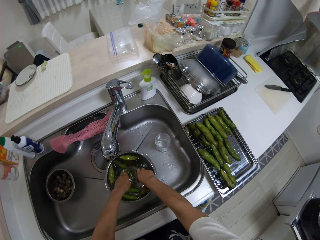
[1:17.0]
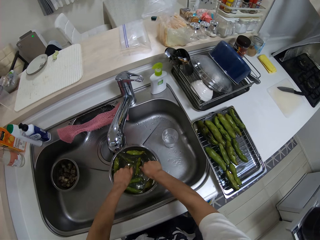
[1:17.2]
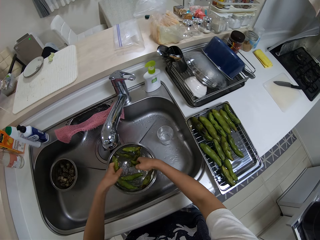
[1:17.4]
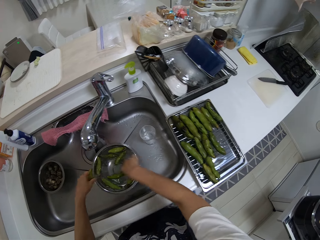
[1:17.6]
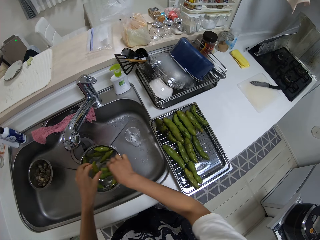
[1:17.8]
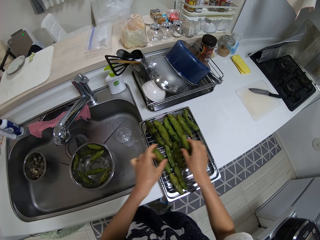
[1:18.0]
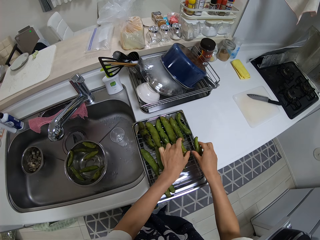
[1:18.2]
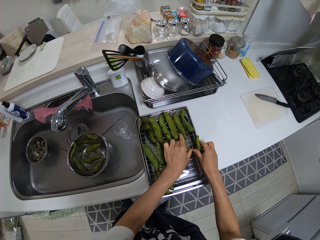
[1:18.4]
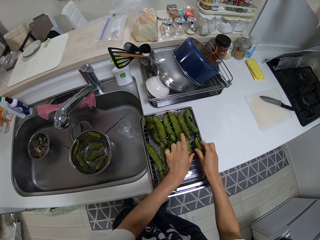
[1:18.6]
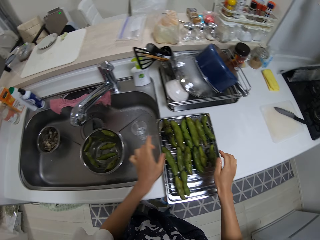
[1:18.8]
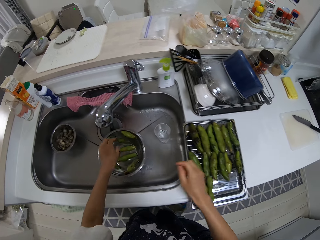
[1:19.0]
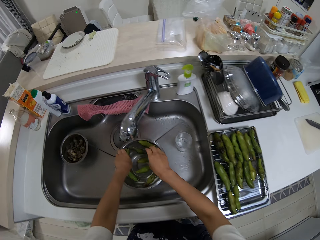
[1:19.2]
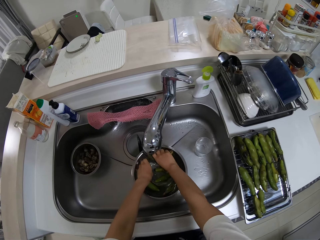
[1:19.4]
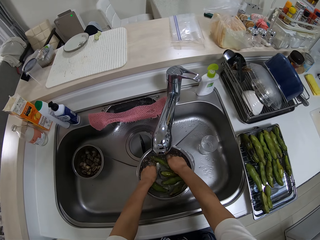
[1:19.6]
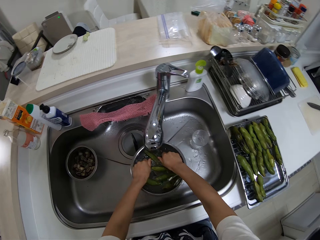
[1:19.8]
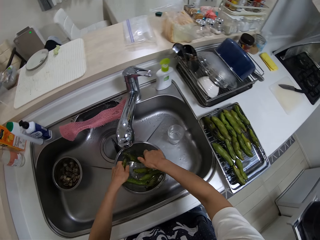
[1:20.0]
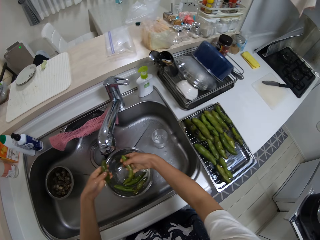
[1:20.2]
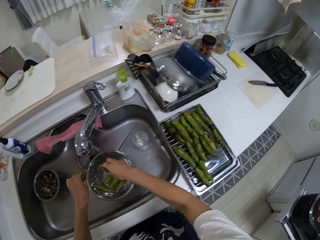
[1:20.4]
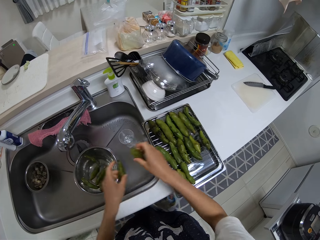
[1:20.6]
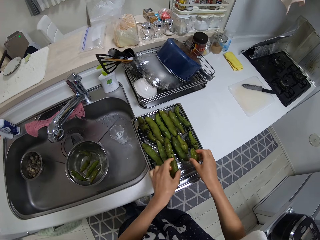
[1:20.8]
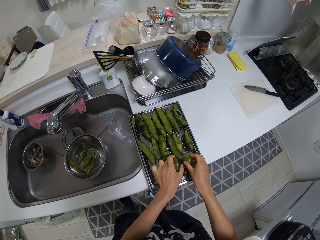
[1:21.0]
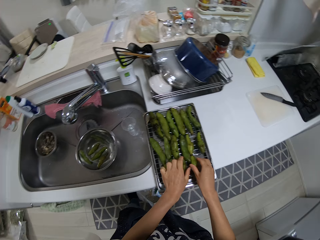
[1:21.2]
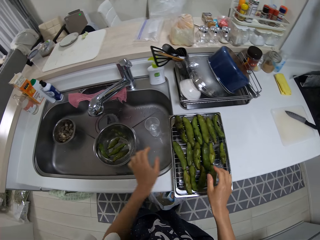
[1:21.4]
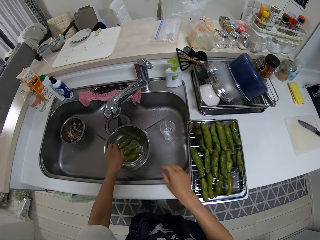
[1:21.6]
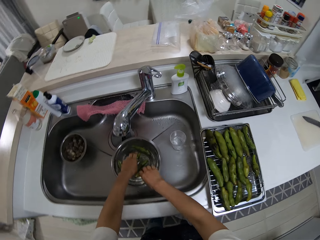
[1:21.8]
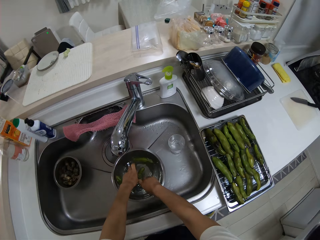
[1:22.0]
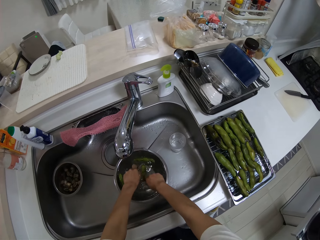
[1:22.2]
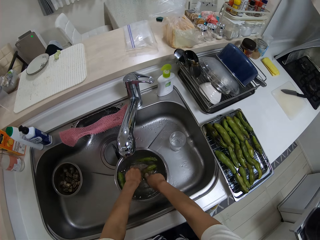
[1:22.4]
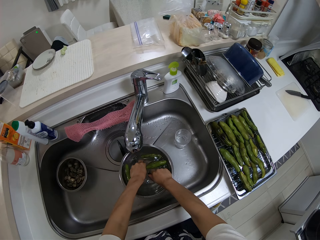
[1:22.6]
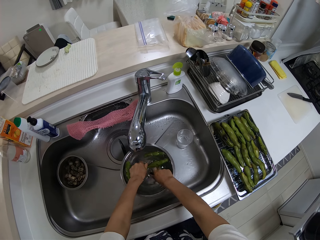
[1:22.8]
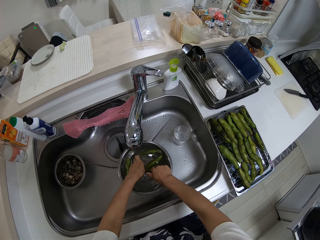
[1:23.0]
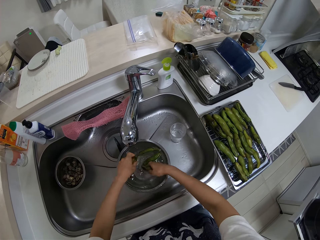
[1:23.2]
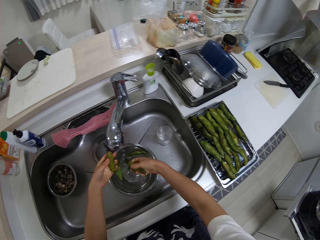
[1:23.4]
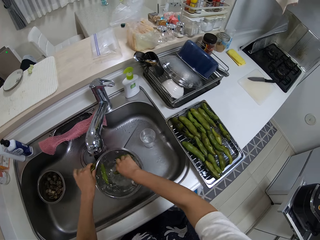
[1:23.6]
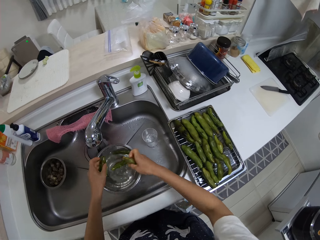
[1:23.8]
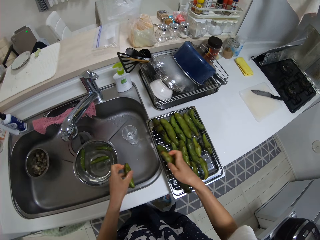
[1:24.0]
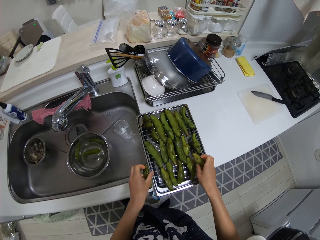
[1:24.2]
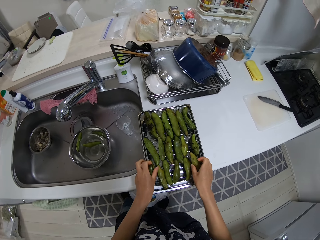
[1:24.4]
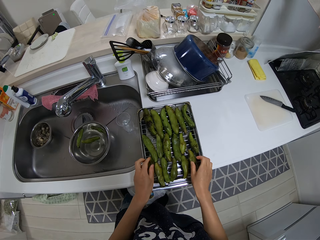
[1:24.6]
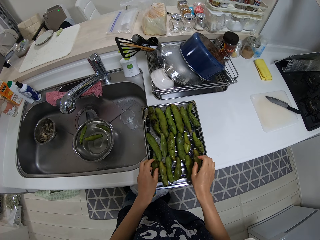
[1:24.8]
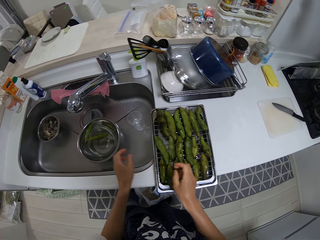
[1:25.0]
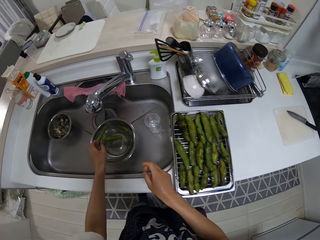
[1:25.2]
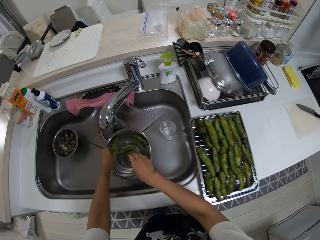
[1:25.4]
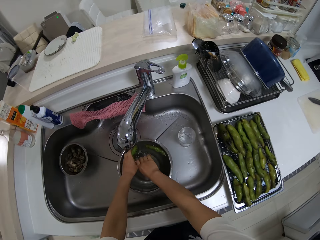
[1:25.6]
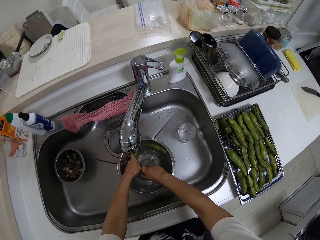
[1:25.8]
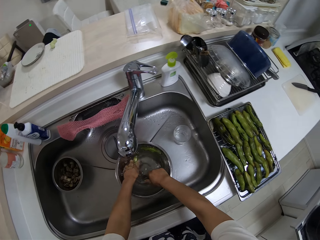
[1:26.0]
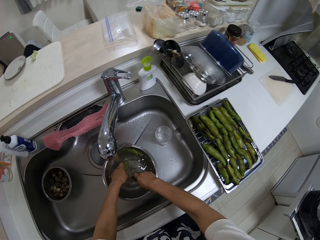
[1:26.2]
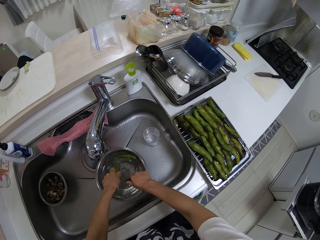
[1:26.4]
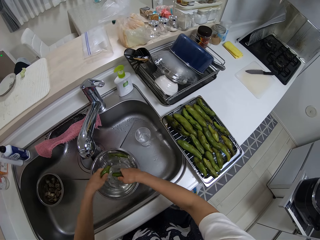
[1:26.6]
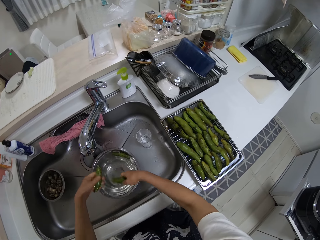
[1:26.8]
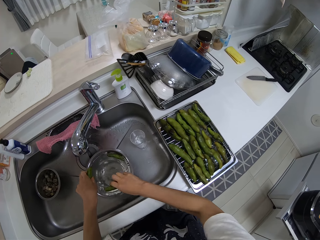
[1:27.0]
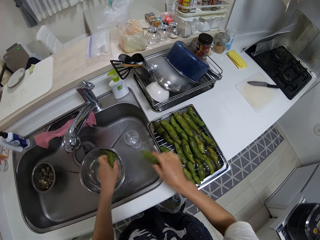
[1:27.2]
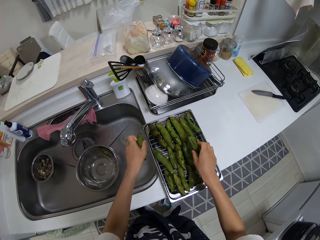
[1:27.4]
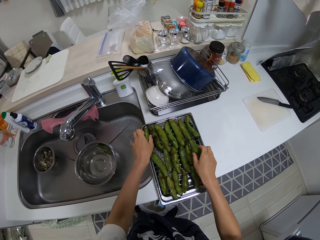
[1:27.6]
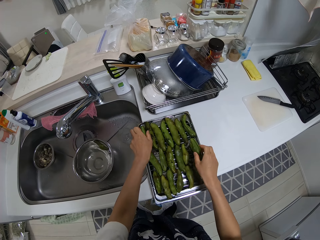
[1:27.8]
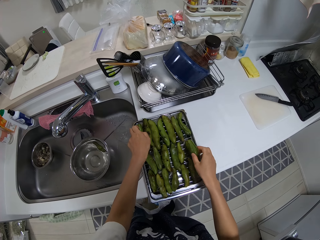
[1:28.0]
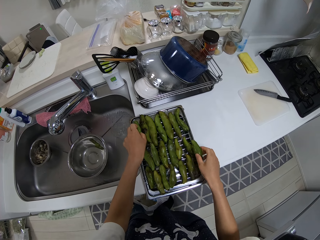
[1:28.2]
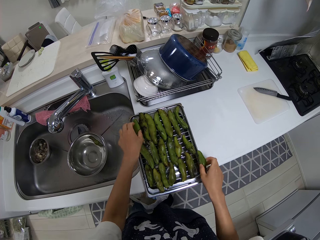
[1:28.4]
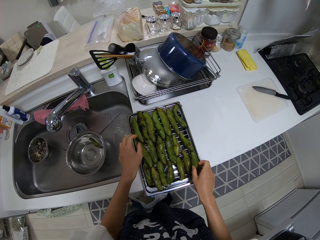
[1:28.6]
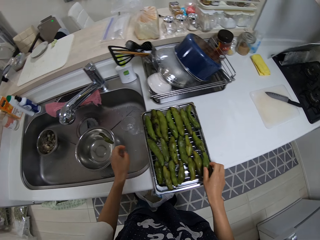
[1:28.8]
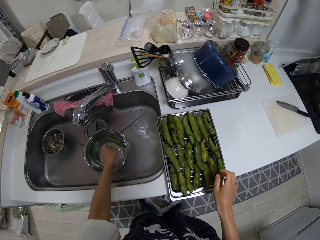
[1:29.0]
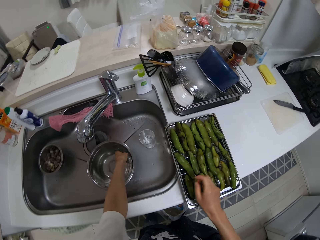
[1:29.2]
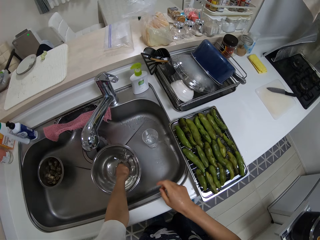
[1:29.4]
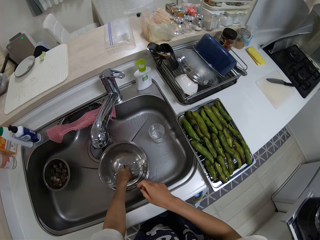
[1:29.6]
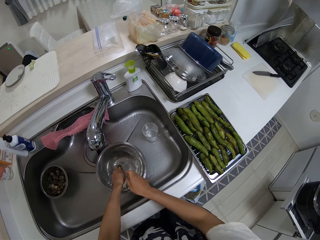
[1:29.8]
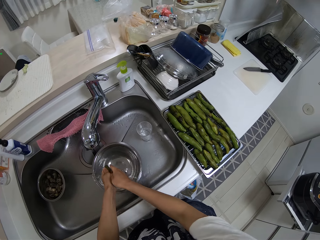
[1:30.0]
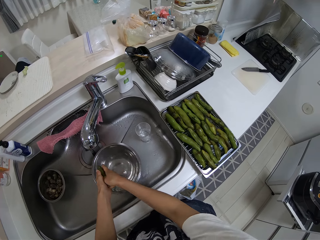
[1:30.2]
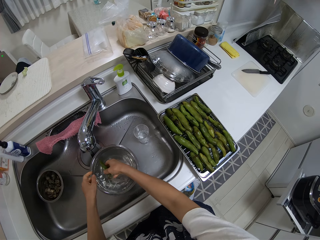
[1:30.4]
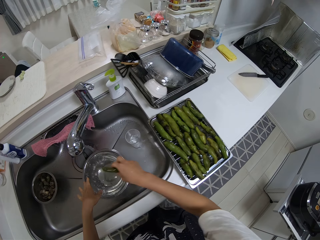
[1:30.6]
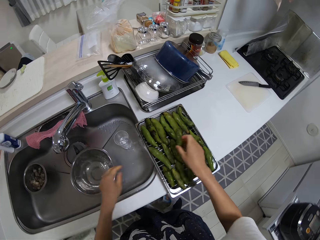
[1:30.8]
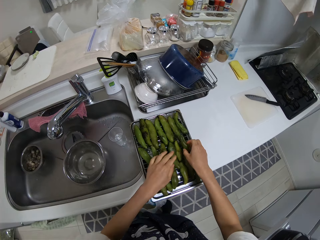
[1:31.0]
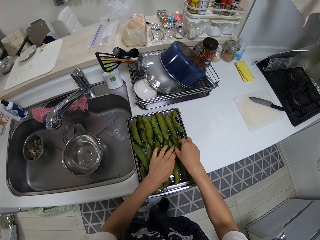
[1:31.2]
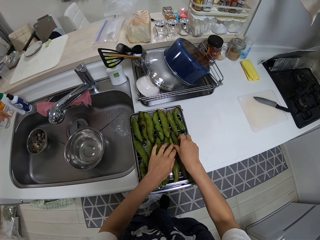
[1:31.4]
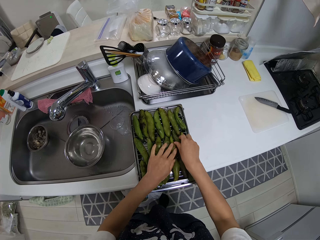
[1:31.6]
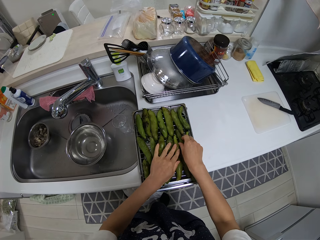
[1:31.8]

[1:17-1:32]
The camera wearer washes the cucumber. They put the cucumber in the drill. They wash the cucumber. They put the cucumber in the drill. They wash the cucumber. They put the cucumber in the drill. They wash the cucumber. They put the cucumber in the drill.

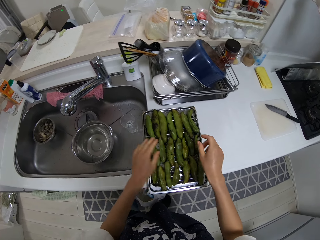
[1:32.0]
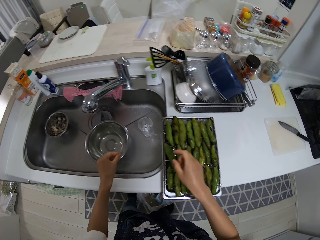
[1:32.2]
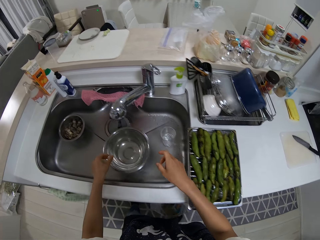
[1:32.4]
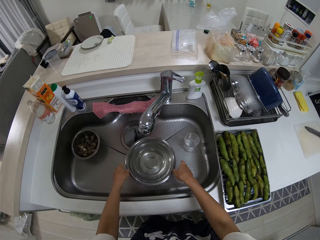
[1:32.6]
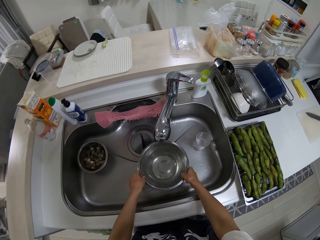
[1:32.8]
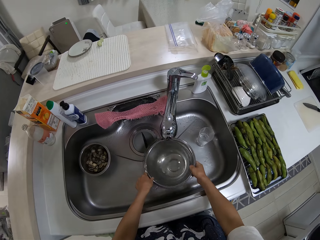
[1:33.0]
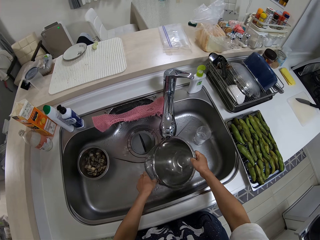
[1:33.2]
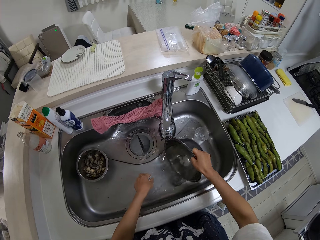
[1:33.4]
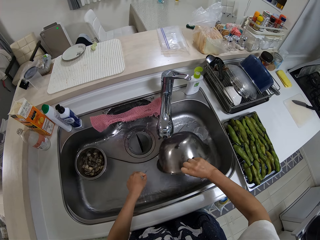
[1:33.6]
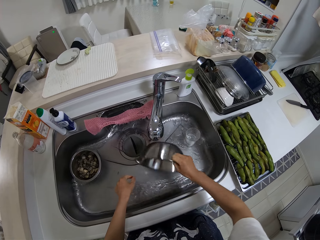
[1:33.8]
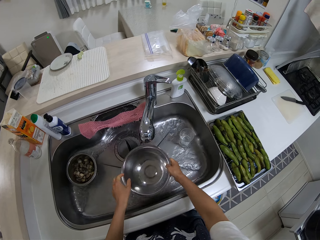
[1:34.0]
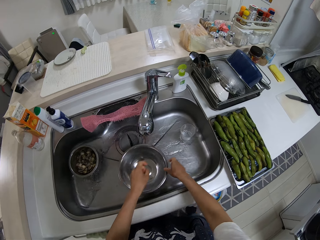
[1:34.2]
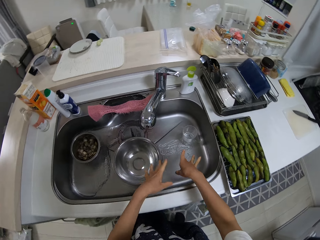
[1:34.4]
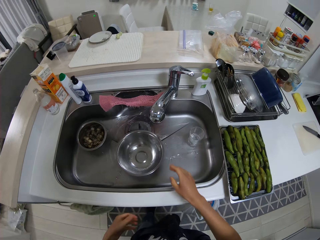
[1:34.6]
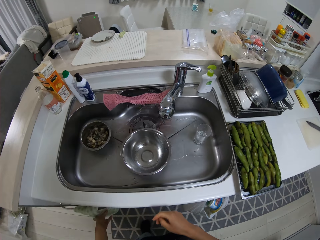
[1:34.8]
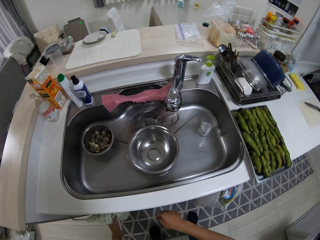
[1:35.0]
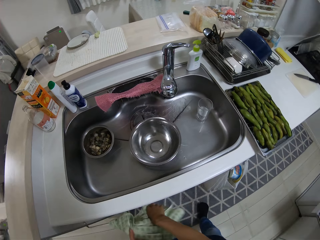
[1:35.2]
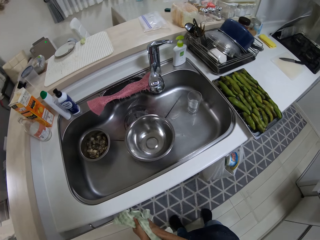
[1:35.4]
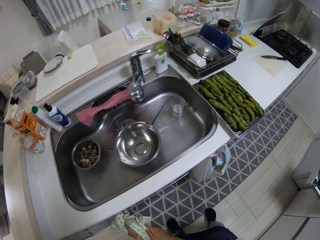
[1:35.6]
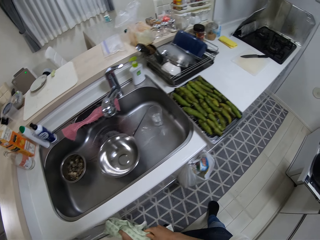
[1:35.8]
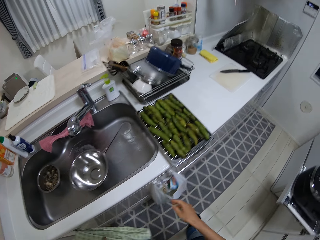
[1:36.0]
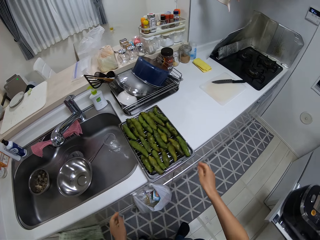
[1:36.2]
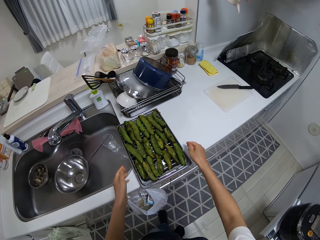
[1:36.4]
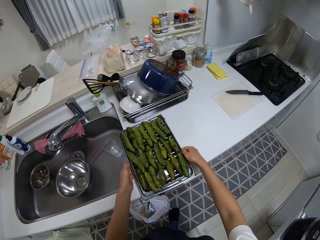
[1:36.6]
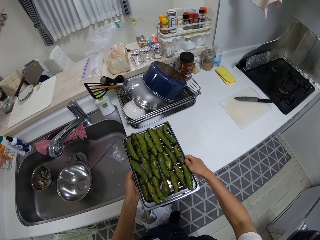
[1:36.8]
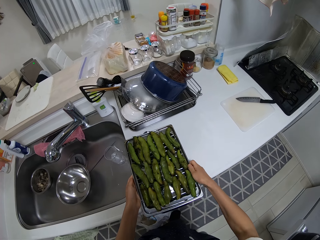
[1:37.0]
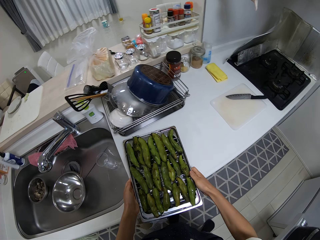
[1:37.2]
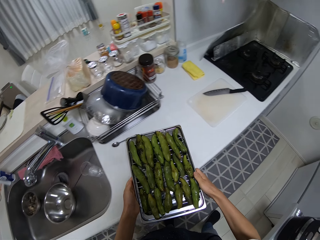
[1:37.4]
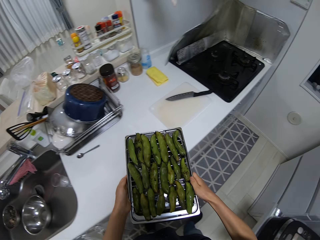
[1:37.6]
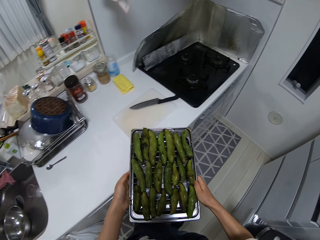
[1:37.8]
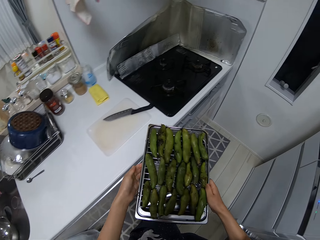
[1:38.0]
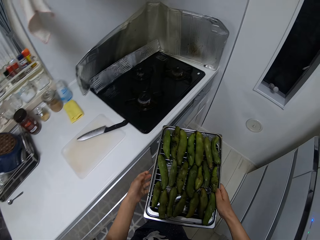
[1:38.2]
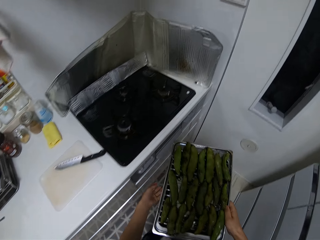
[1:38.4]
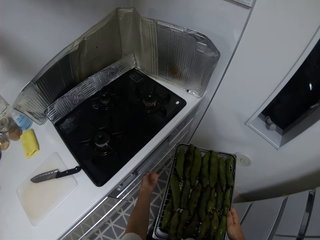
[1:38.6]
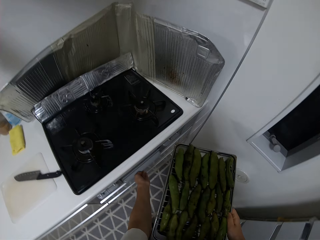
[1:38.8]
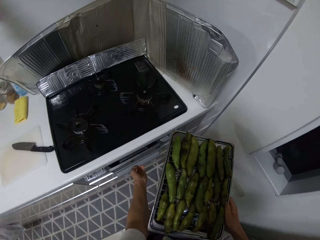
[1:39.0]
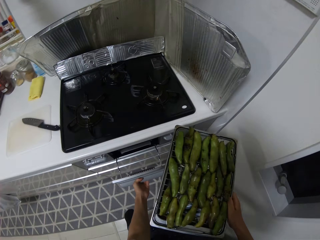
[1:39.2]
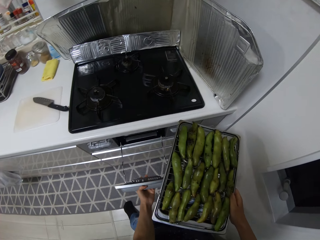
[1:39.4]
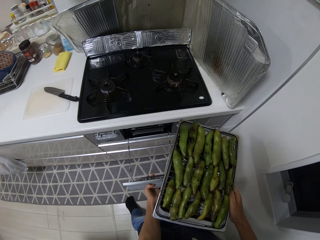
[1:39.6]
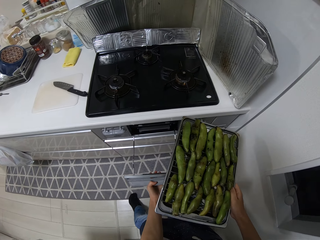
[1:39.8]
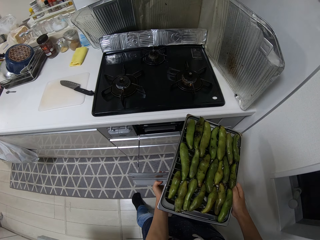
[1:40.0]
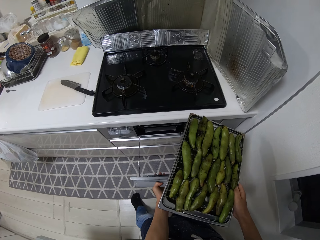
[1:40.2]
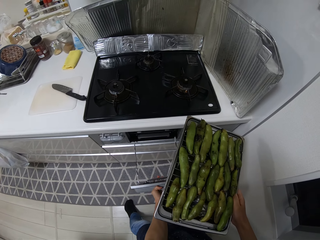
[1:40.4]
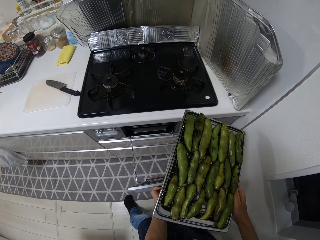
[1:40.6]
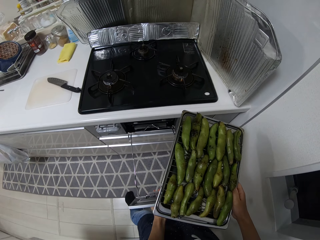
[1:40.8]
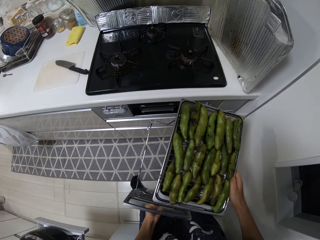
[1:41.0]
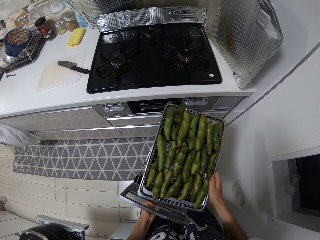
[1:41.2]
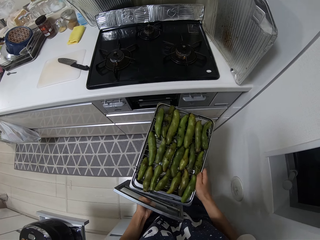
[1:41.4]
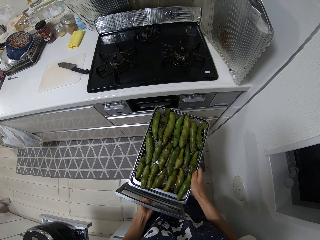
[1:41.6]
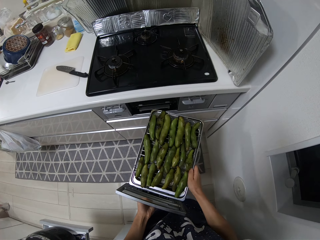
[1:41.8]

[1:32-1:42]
The camera wearer pours the water inside the bowl away. She cleans her hands with a napkin. She takes the drill and puts the drill in the oven.
